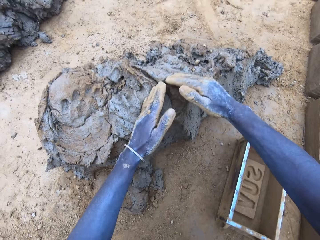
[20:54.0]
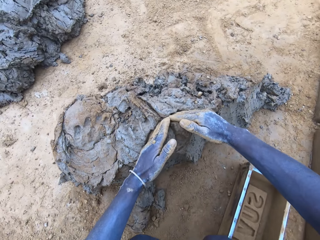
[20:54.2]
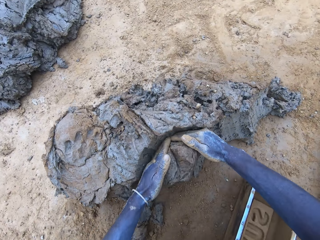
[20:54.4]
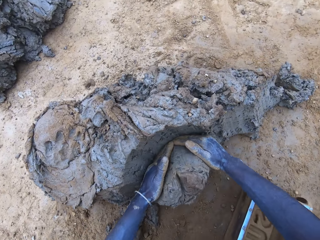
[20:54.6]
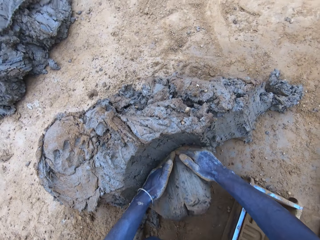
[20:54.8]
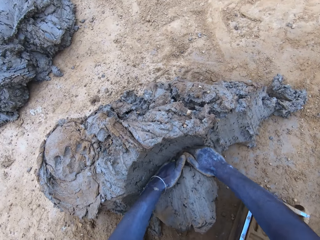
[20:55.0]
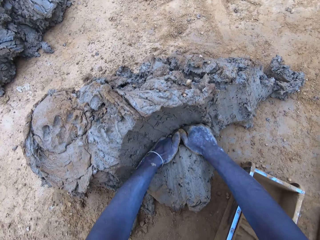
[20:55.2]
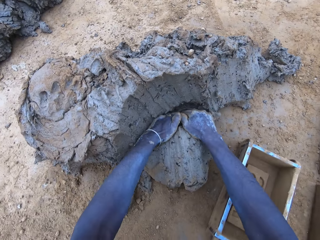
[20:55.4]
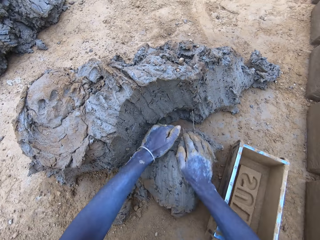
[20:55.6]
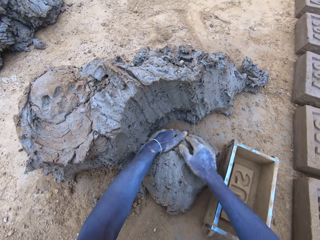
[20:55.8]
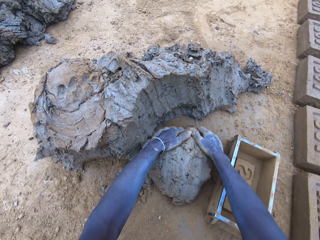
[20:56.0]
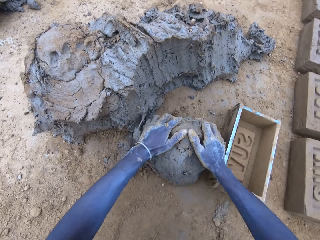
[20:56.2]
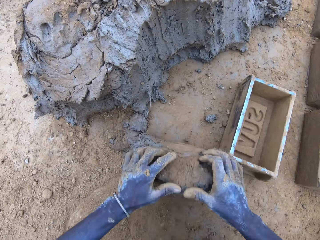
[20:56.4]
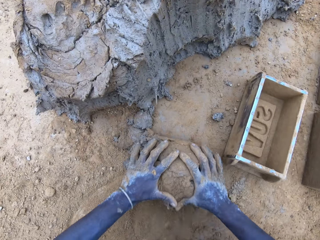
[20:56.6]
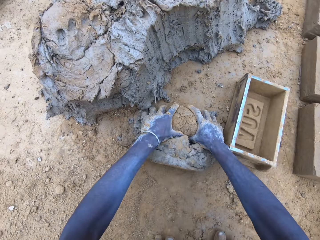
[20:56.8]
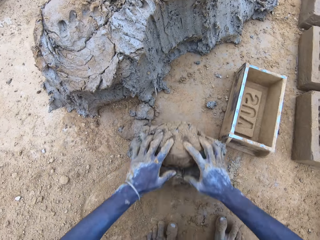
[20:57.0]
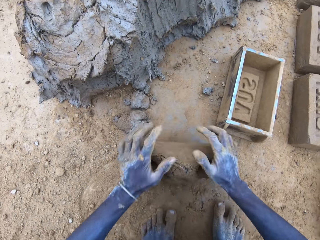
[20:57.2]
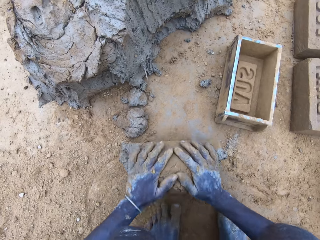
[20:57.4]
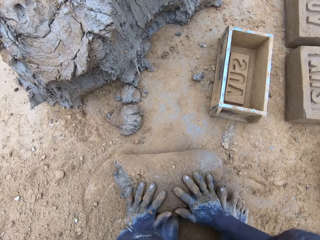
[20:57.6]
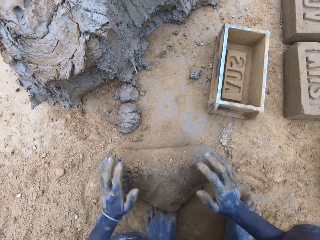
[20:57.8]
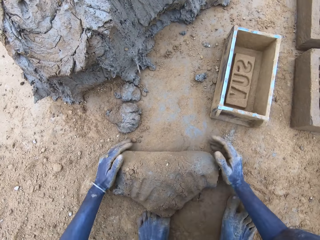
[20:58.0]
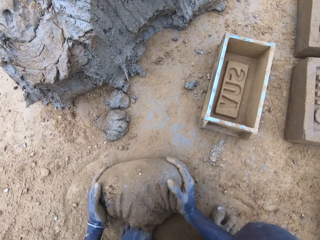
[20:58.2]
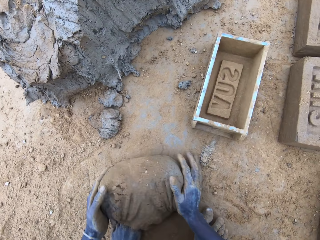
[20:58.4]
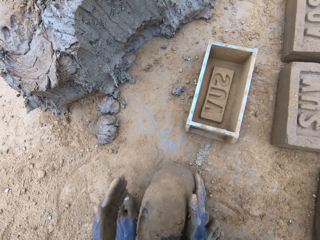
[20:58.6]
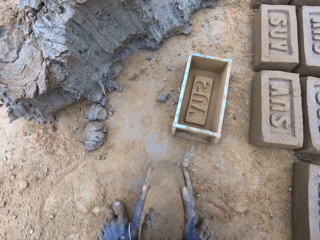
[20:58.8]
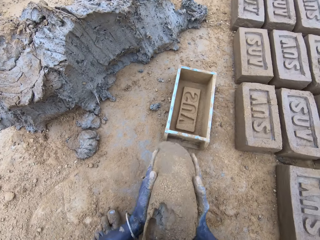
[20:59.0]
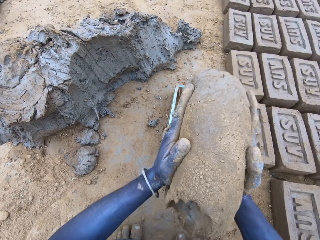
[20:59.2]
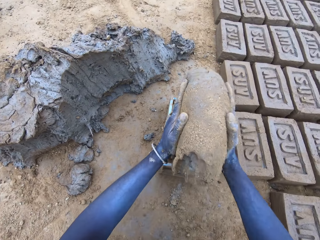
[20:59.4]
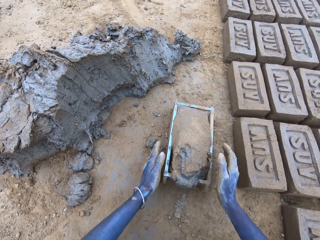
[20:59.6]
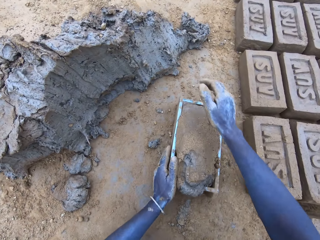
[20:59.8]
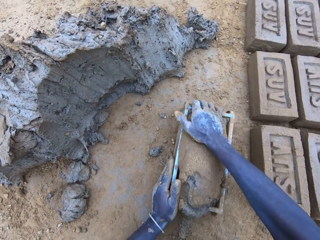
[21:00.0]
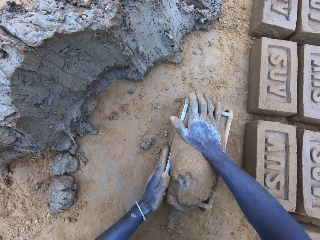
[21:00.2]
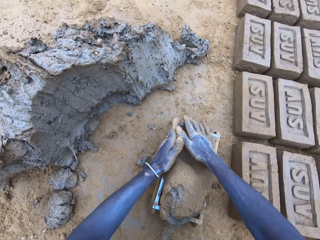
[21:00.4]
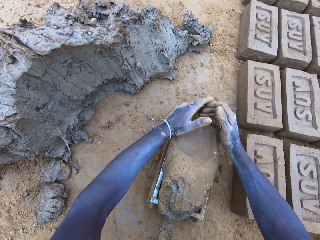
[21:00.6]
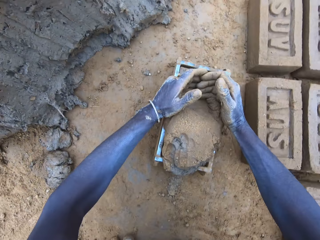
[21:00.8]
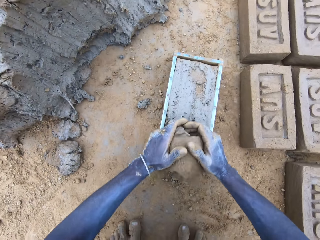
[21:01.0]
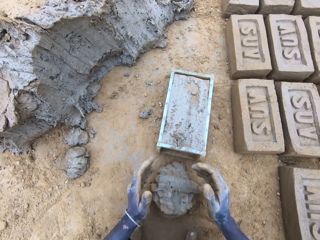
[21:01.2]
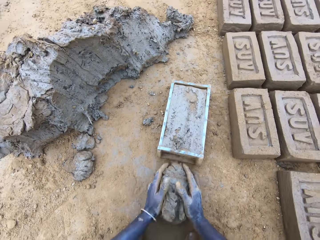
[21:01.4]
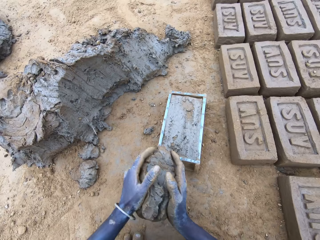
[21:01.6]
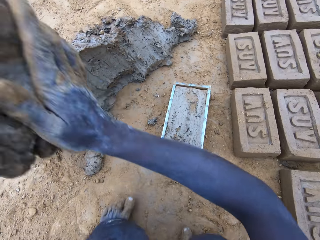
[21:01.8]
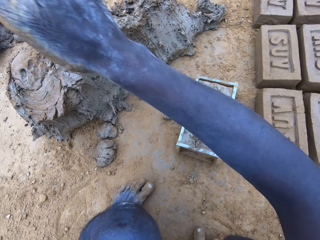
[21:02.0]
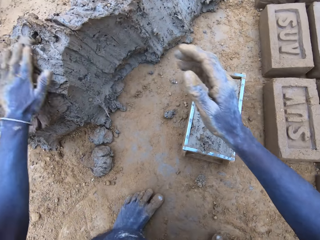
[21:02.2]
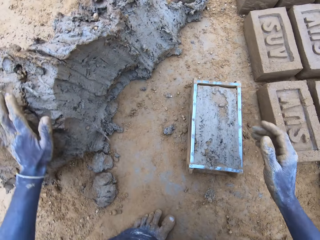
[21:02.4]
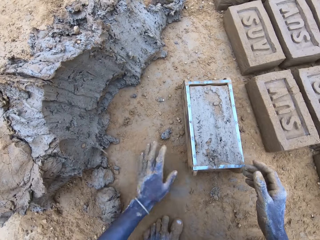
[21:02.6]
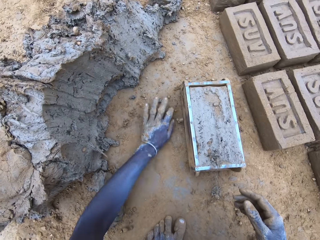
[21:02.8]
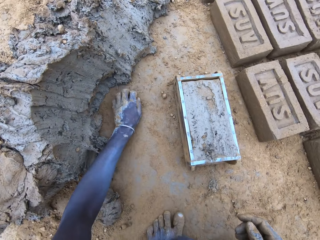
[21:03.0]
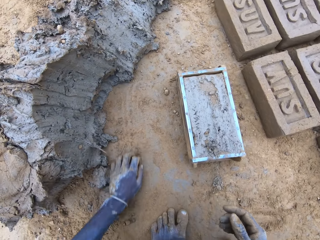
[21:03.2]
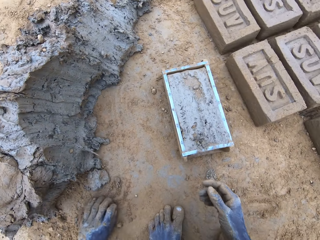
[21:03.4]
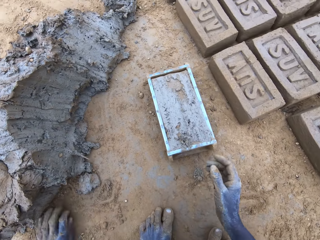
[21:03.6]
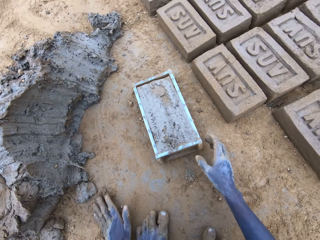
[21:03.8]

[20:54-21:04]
The camera wearer cuts mud with their hand. They scoop mud. They roll mud on the ground. They put mud in the wooden brick moulder. They press the mud in the wooden brick moulder. They remove excess mud from the wooden brick moulder. They put mud on top of the hill of mud.

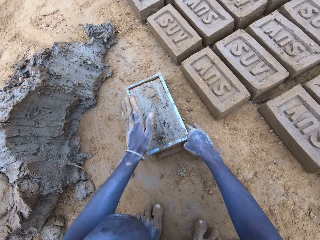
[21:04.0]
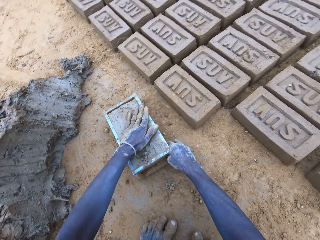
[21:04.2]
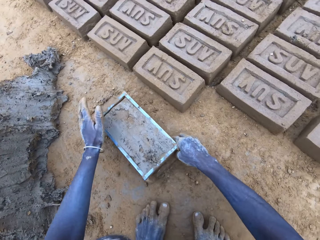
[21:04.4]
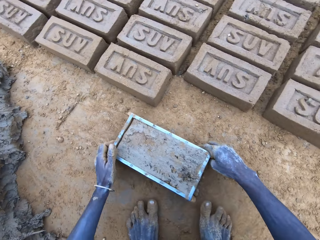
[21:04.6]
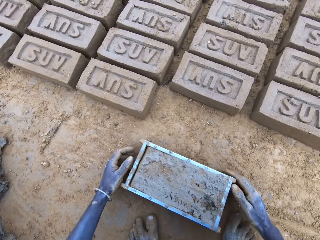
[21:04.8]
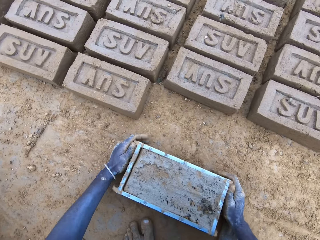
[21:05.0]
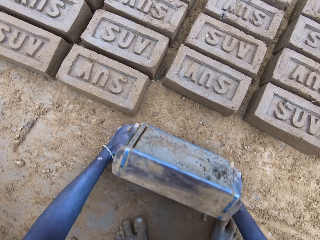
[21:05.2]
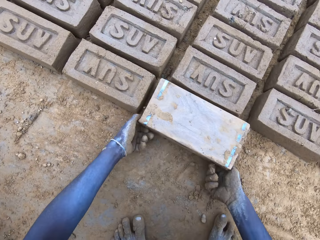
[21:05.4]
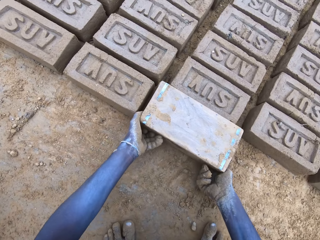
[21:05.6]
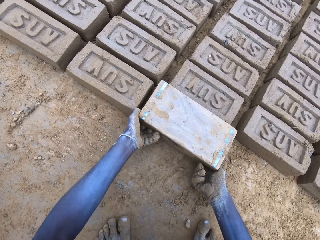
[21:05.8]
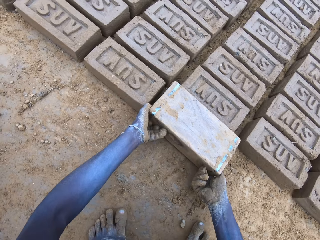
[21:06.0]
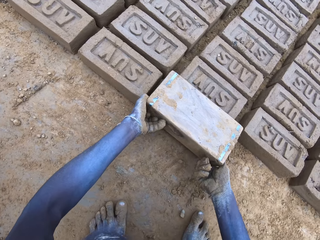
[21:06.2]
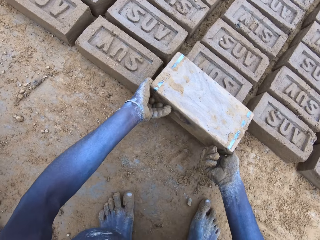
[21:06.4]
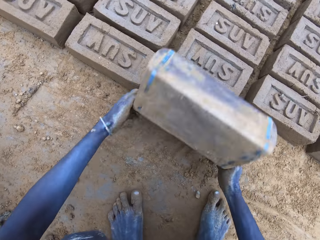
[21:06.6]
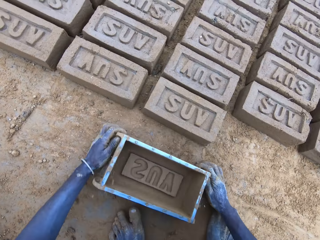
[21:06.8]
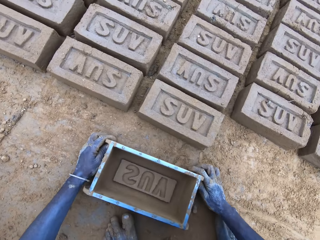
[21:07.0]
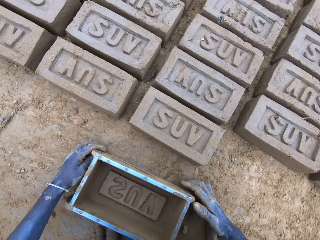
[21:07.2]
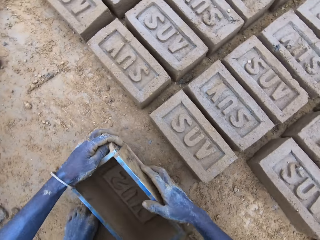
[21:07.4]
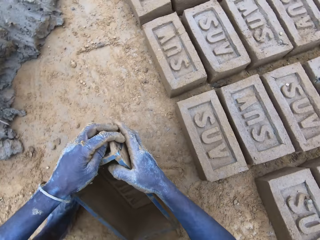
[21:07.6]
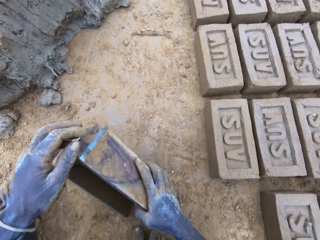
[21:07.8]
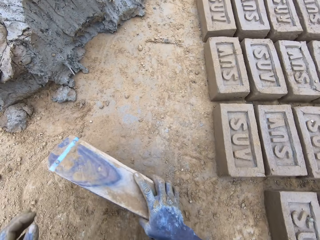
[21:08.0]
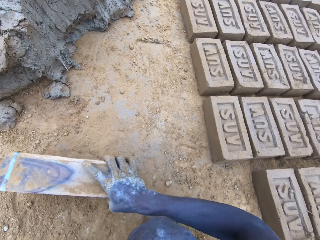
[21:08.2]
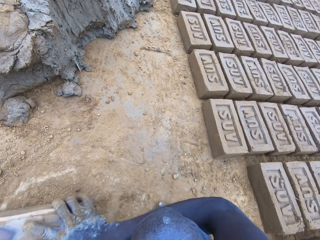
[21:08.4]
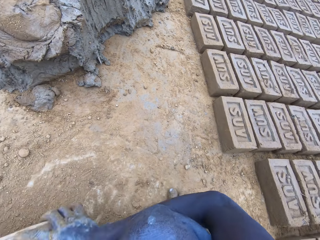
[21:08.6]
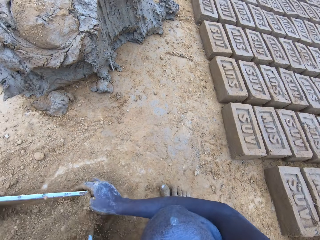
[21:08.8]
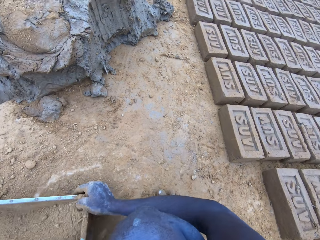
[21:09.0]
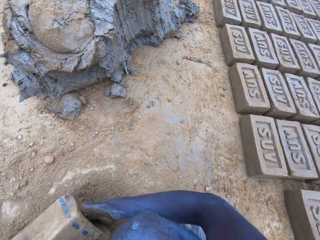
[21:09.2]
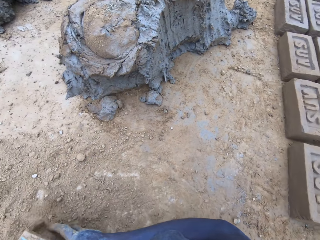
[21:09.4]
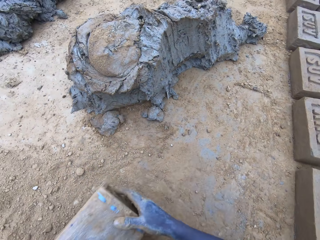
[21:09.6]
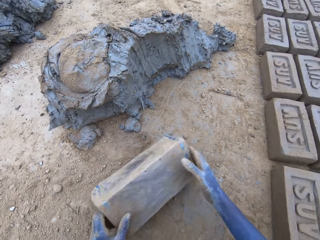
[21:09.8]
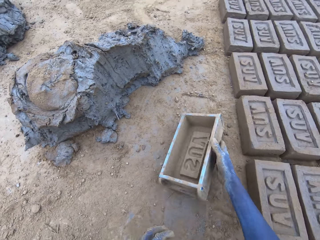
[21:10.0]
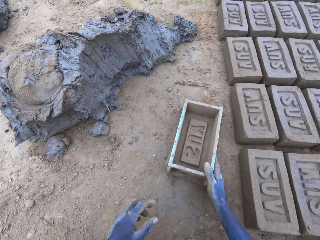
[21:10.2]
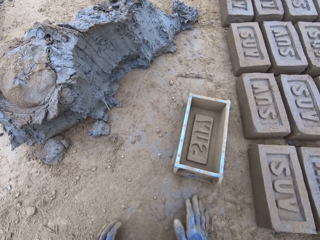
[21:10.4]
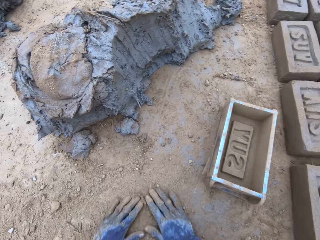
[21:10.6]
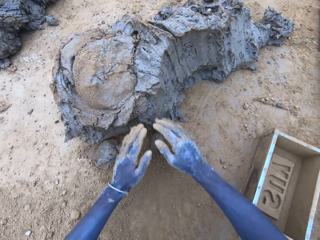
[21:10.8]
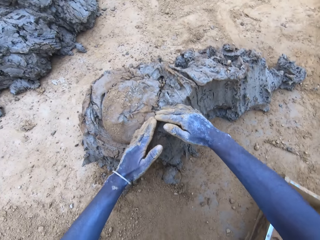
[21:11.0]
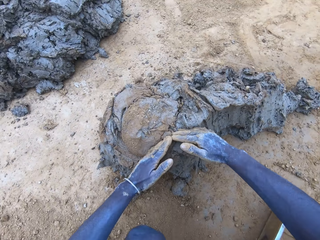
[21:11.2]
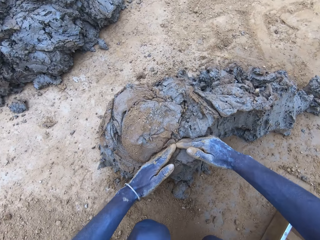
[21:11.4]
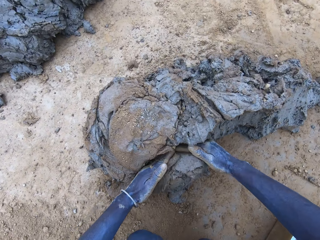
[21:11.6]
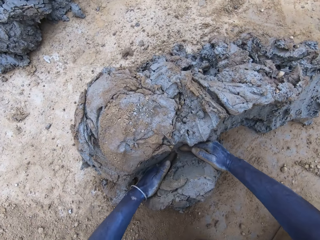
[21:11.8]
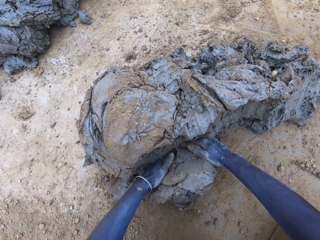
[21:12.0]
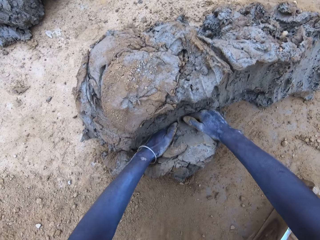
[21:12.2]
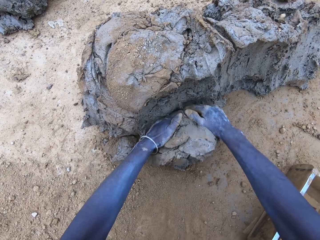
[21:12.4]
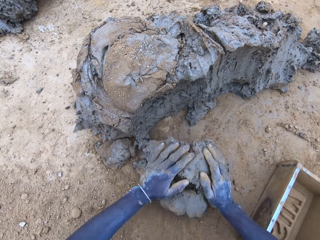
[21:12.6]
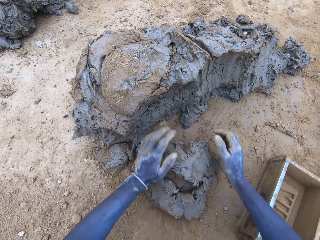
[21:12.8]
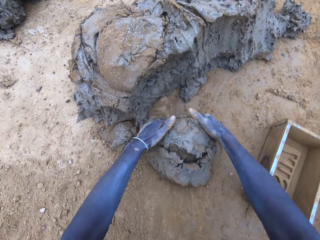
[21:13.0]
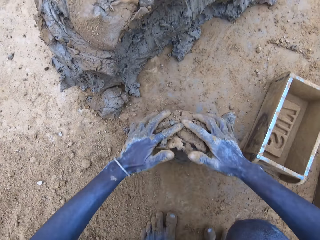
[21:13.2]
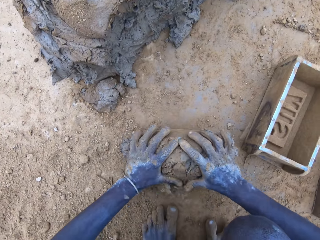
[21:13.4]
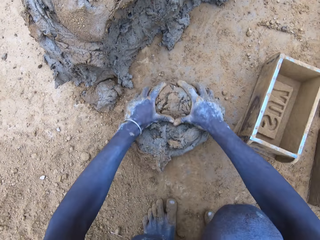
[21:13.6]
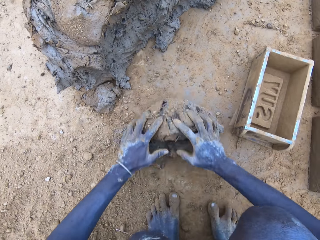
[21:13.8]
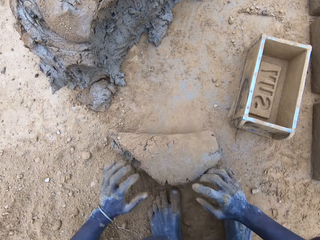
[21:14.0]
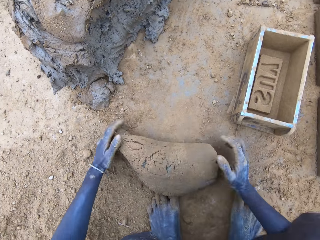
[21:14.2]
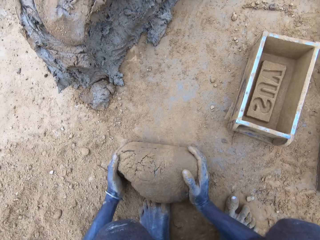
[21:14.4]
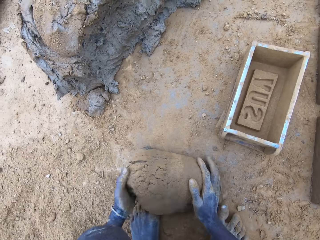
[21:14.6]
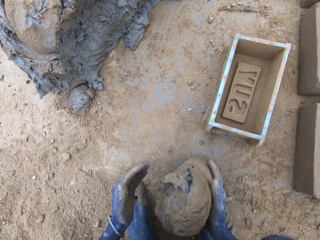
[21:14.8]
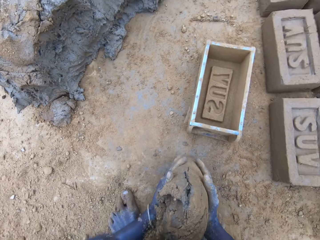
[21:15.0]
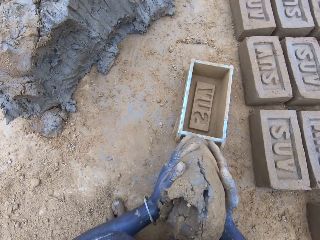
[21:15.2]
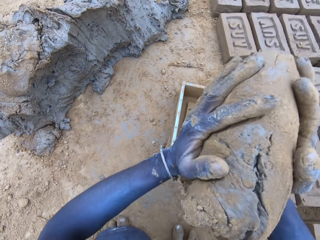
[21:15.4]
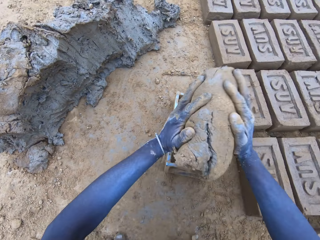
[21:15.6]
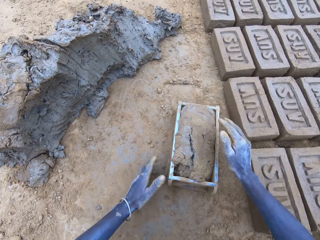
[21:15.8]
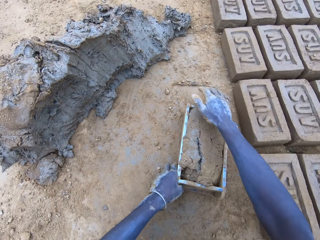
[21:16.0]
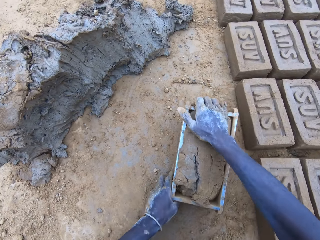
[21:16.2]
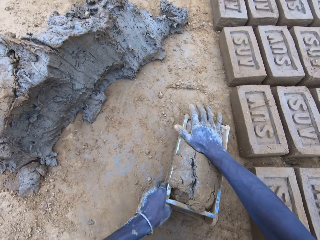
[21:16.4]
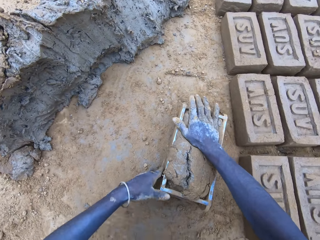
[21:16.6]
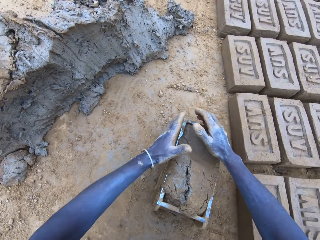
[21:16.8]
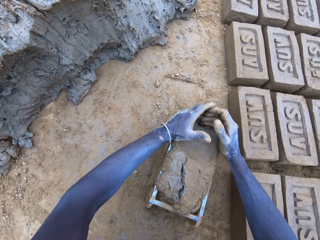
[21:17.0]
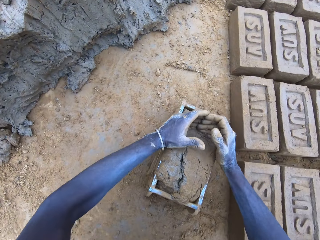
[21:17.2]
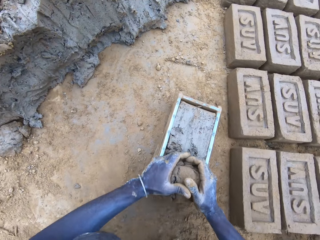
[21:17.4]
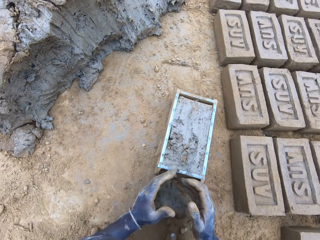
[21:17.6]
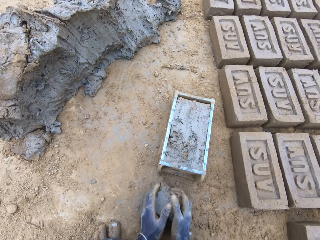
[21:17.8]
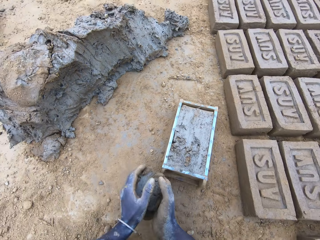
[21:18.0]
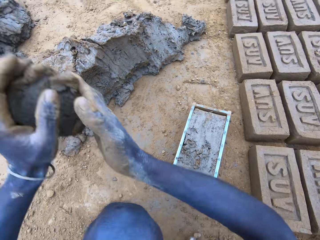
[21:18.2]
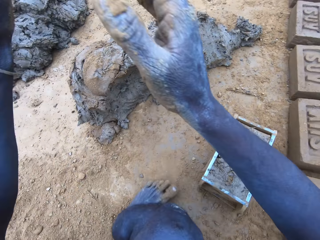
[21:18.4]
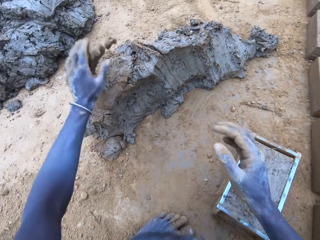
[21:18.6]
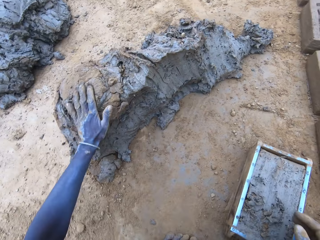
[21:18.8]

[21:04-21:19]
The camera wearer drags the wooden brick moulder or brickmould. They pour the mud in the brickmould on the ground. They turn the wooden brick moulder upside down. They flip back the wooden brick moulder and produce a mud brick. They put soil in the wooden brick moulder. They pour the soil from the wooden brick moulder on the ground. They put the wooden brick moulder on the ground. They scoop mud. They cut mud with their hand. They roll mud on the ground. They put mud in the wooden brick moulder. They press the mud in the wooden brick moulder. They remove excess mud from the wooden brick moulder. They put mud on top of the hill of mud.
